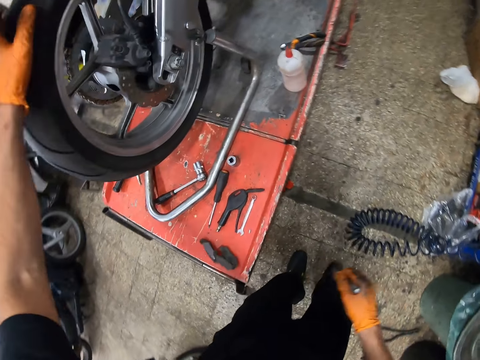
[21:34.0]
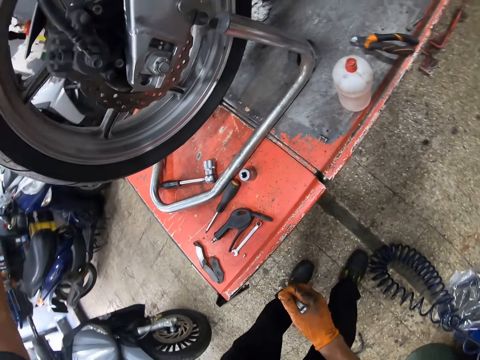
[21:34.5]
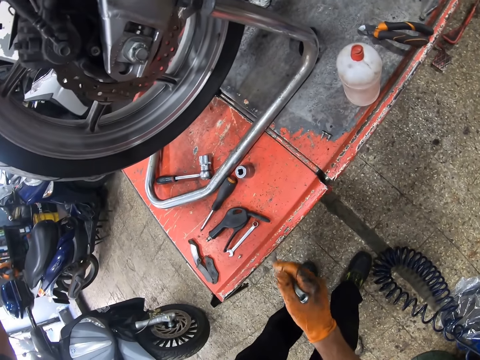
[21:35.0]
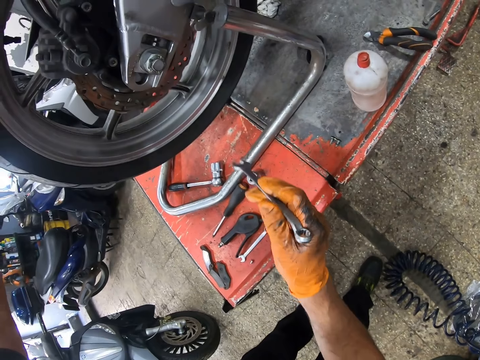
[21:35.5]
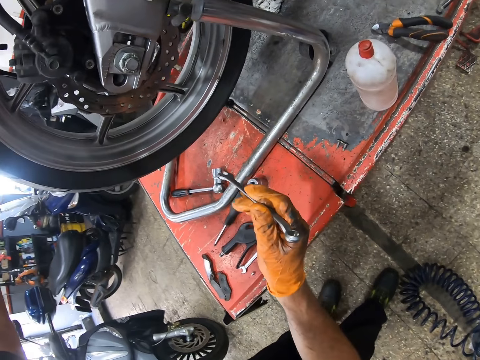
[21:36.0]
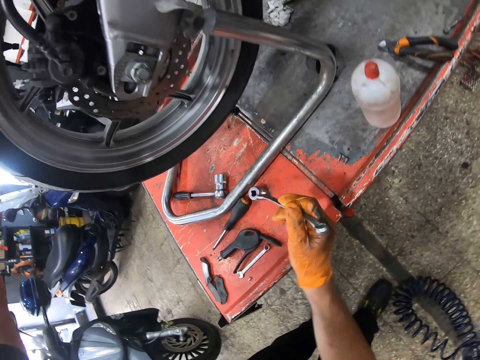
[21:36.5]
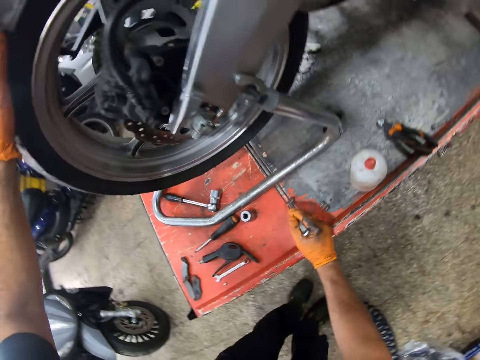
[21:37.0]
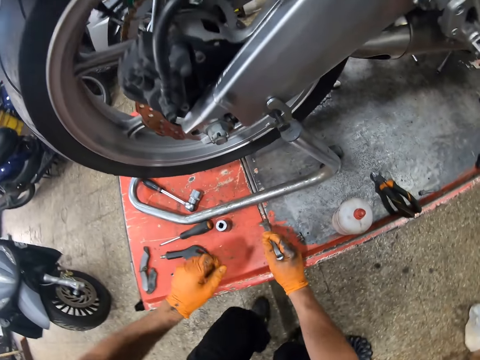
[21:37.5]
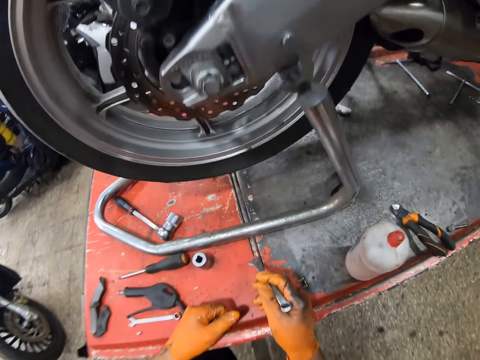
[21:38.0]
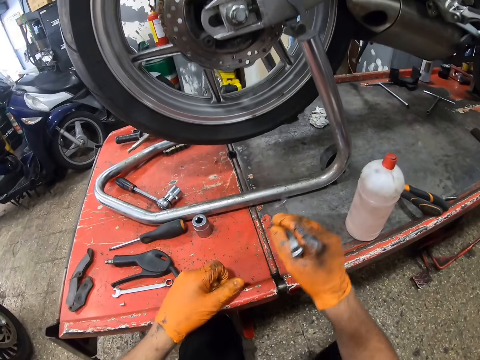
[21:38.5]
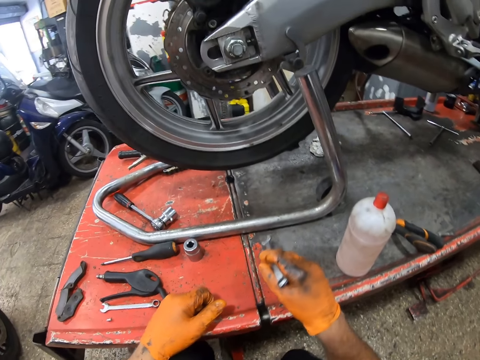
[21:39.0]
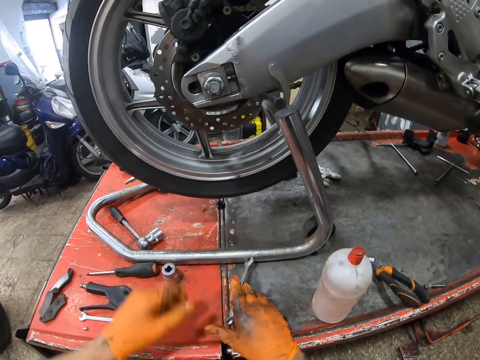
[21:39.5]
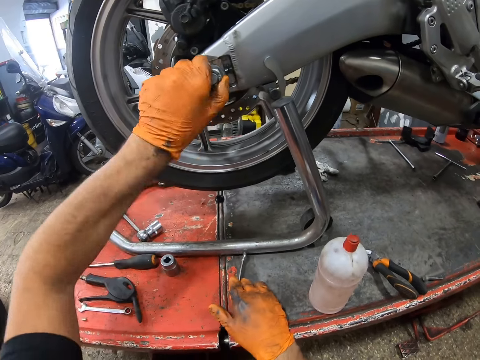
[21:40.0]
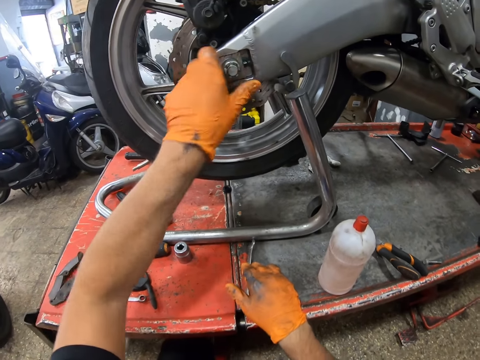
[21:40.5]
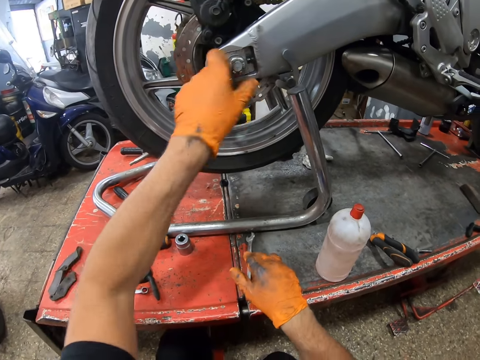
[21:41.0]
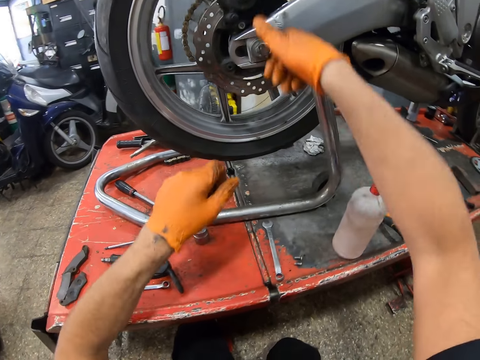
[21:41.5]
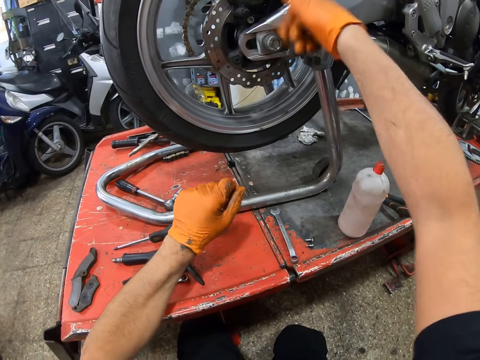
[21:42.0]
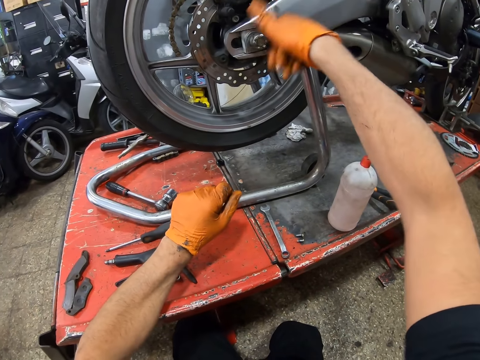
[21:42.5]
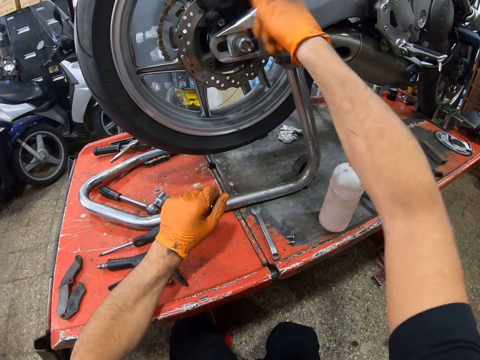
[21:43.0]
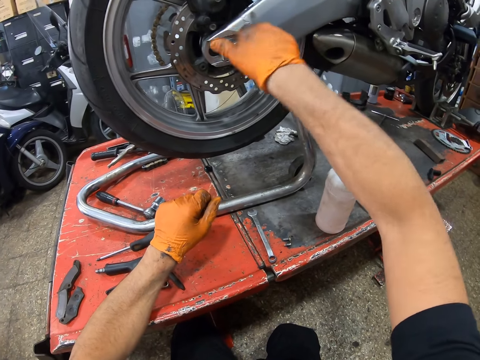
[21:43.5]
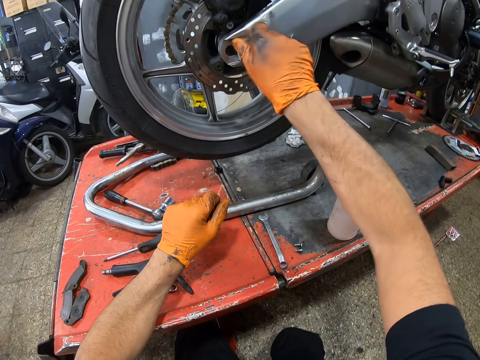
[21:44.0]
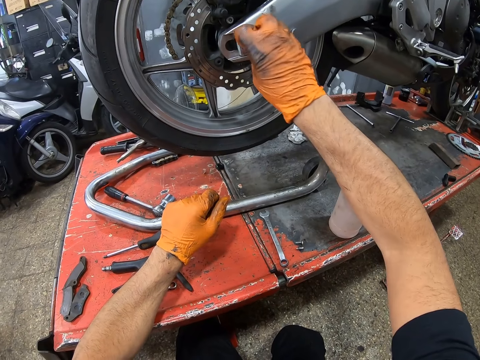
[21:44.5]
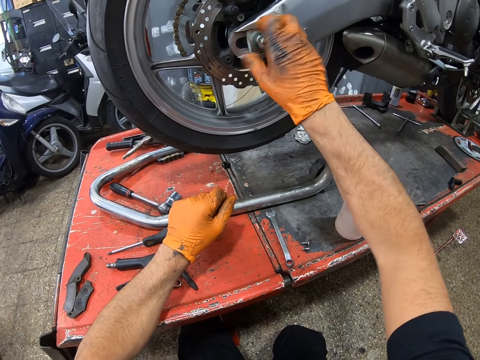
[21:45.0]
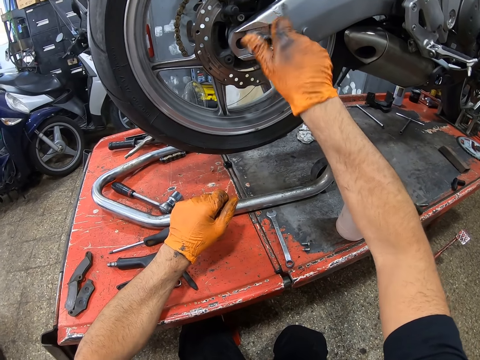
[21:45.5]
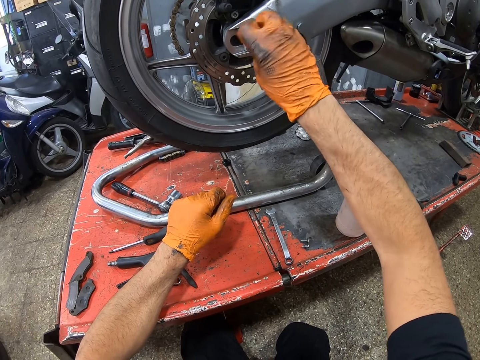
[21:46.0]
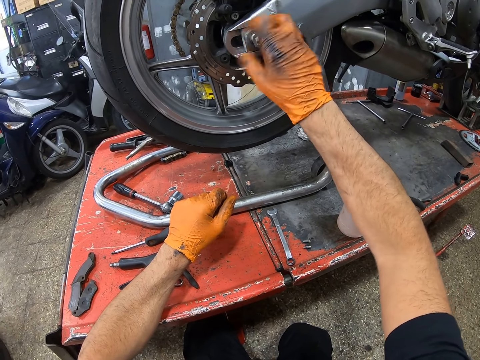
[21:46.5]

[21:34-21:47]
The camera wearer touches the motorcycle tyre with his left gloved hand. He unfastens the nut. He touches the motorcycle chassis with his left gloved hand. He touches the motorcycle chassis with his right gloved hand. He screws the motorcycle chassis with the spanner in his right gloved hand.

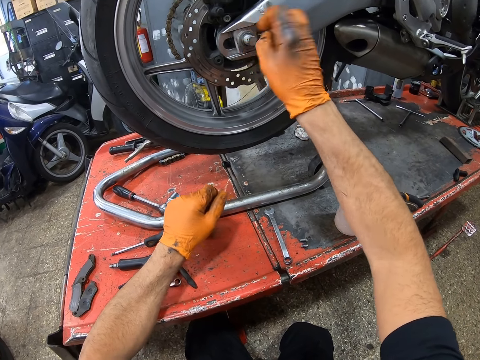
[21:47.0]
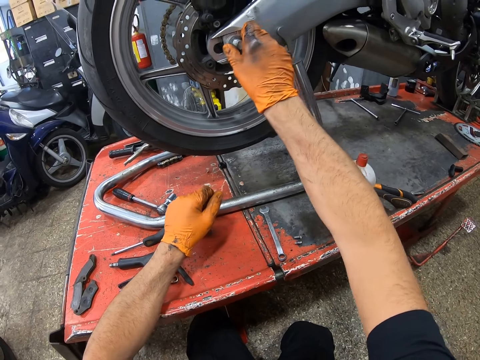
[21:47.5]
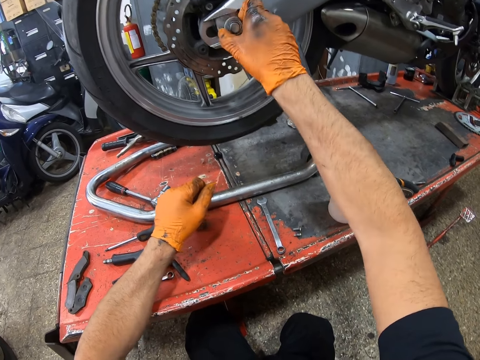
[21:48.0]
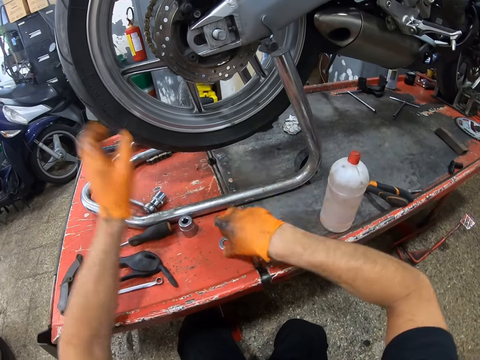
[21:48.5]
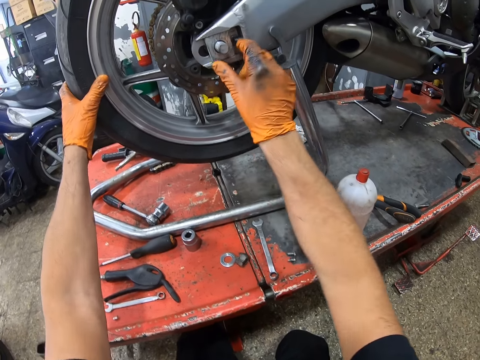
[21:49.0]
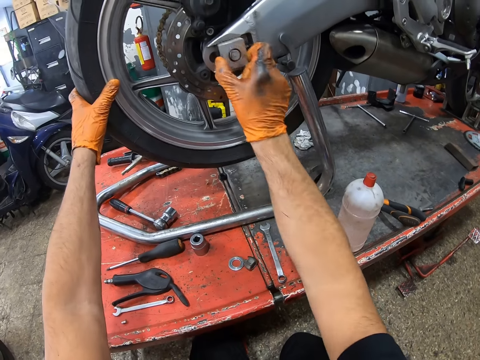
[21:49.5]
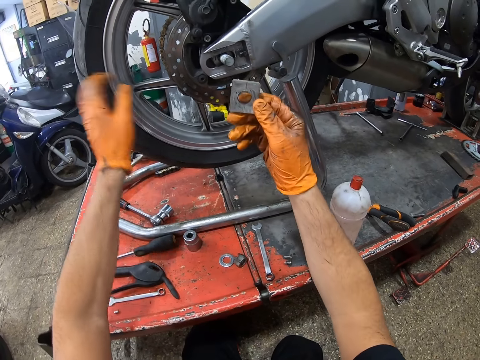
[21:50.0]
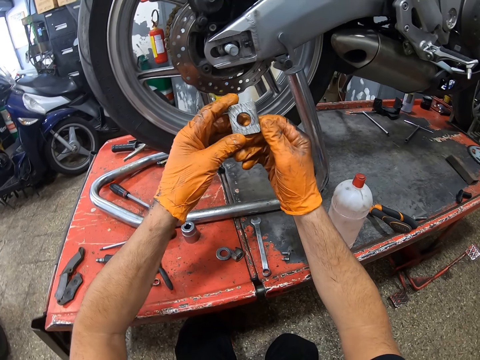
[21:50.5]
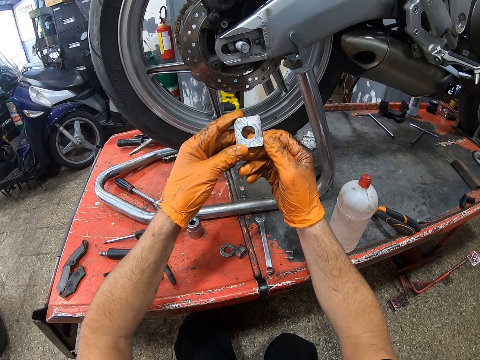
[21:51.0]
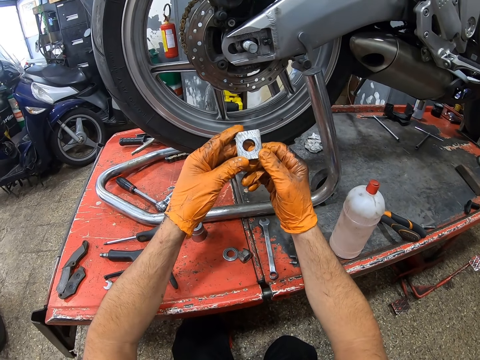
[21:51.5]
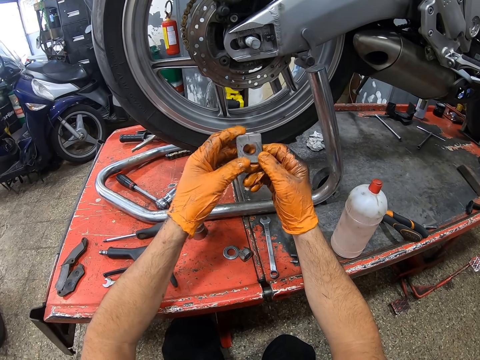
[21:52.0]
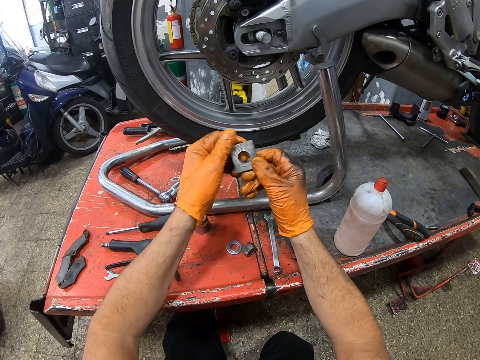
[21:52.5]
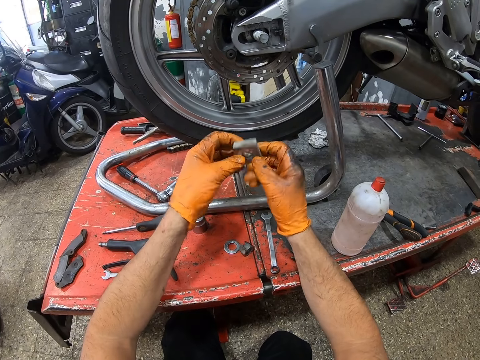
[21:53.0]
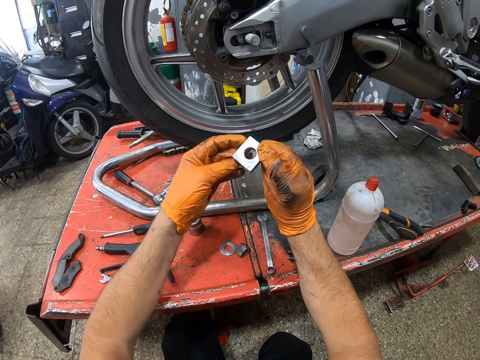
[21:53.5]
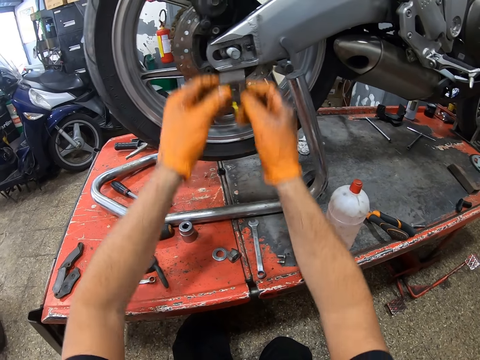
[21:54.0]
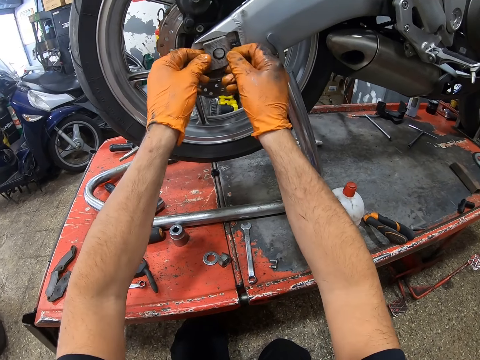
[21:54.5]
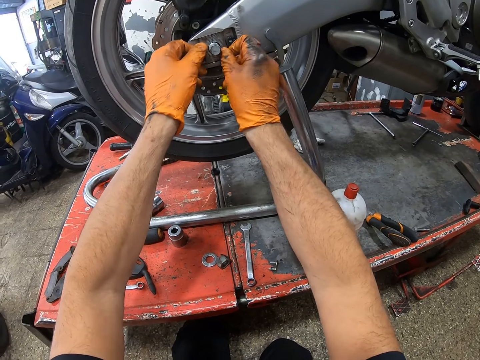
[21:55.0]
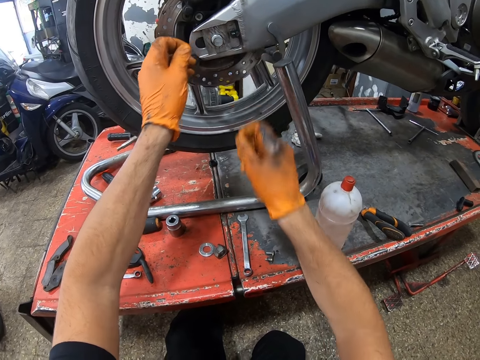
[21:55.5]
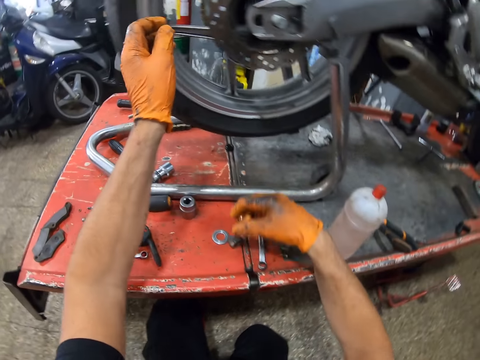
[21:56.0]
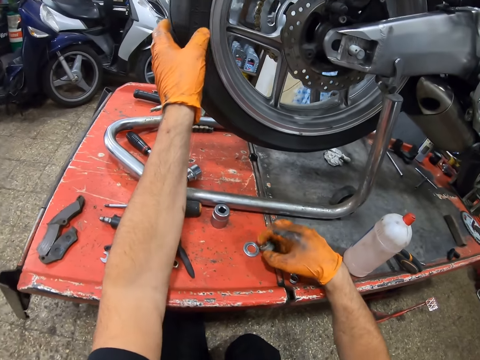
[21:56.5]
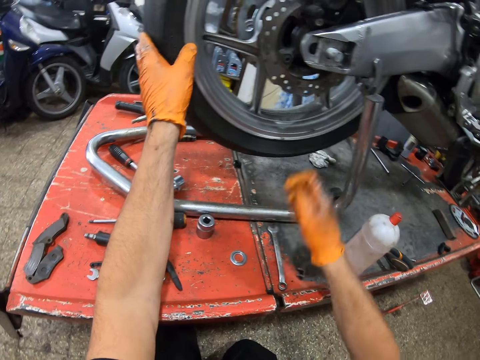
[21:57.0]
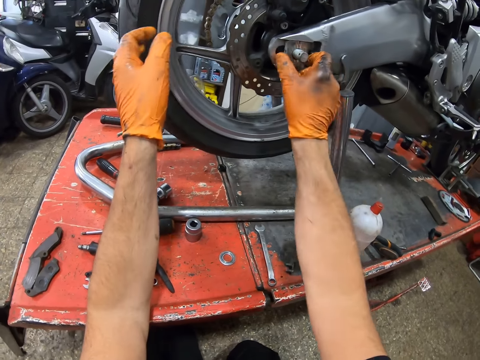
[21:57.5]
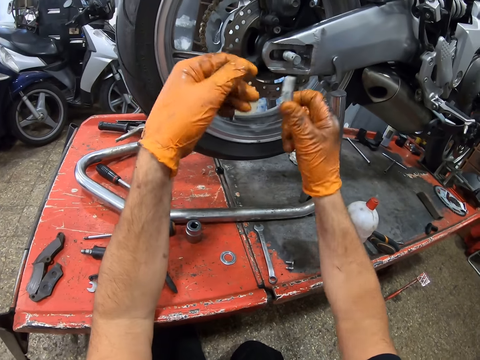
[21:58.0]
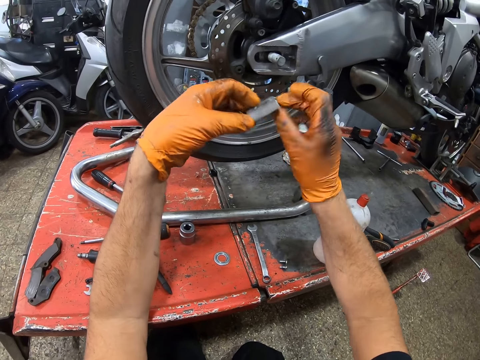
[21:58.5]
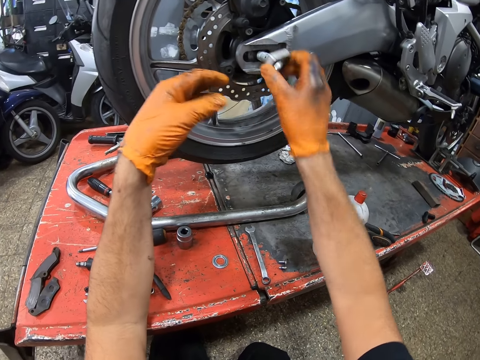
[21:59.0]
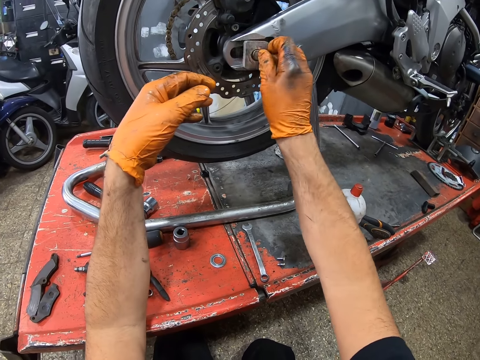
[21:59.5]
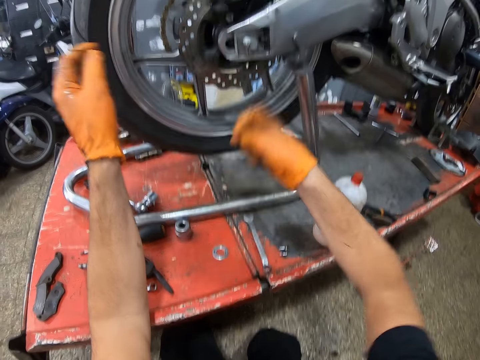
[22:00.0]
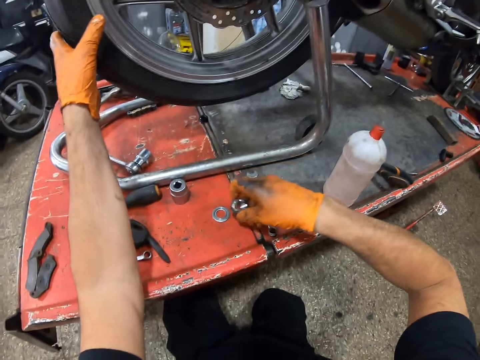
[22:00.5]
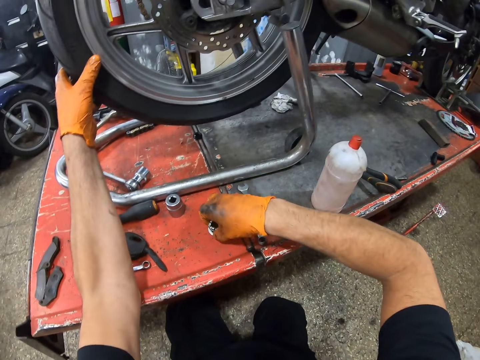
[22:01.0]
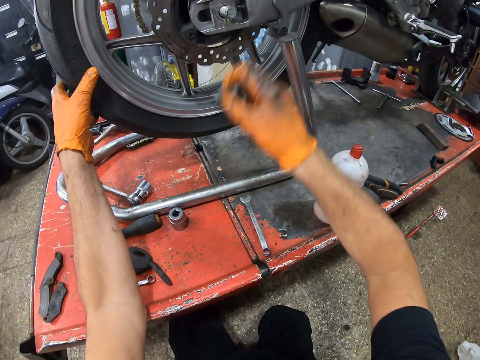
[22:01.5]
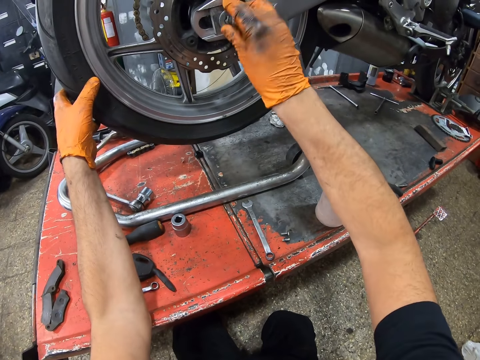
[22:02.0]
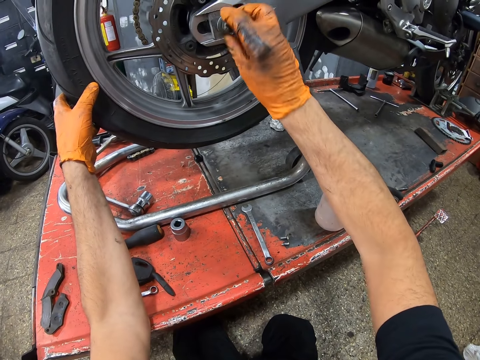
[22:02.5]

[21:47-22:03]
The camera wearer removes the nut. He holds the motorcycle tyre with his left gloved hand. He holds the motorcycle chassis with his right gloved hand. He removes a metal or washer bolt from the motorcycle chassis with his right gloved hand. He holds the metal with both gloved hands. He attaches the metal to the motorcycle chassis with both gloved hands. He picks up the nut from the workbench with his right gloved hand. He removes the metal from the motorcycle chassis with his right gloved hand. He holds the metal with both gloved hands. He turns the washer bolt. He attaches the metal to the motorcycle chassis with his right gloved hand. He picks up the nut from the workbench with his right gloved hand. He holds the motorcycle tyre with his left gloved hand. He attaches the nut to the motorcycle chassis with his right gloved hand.
